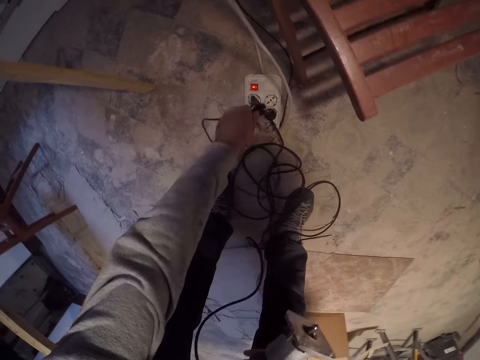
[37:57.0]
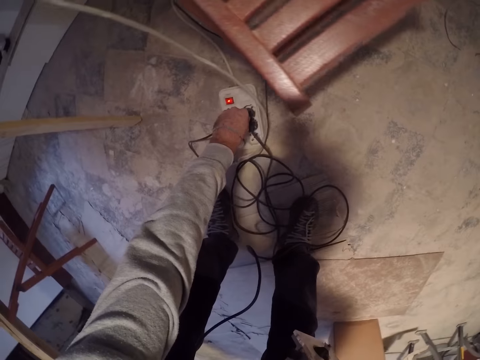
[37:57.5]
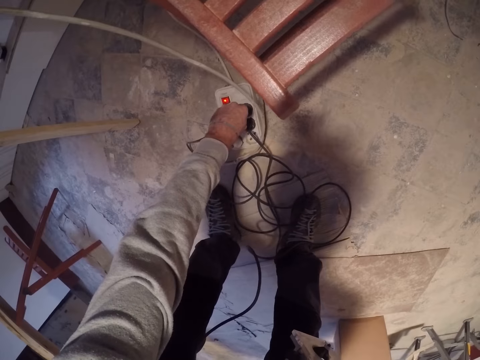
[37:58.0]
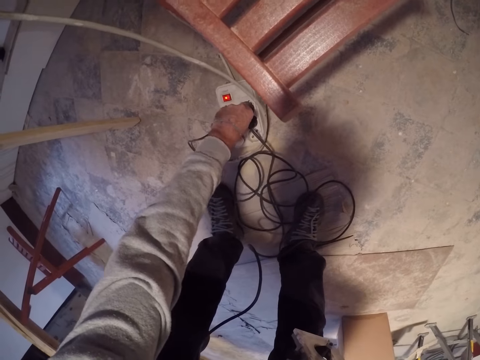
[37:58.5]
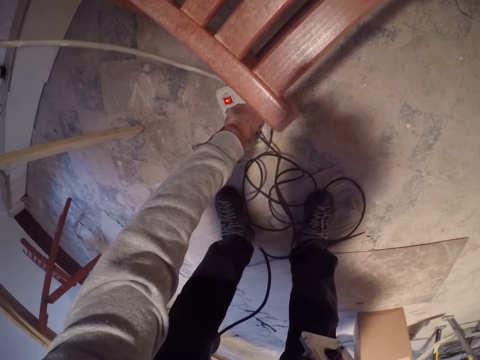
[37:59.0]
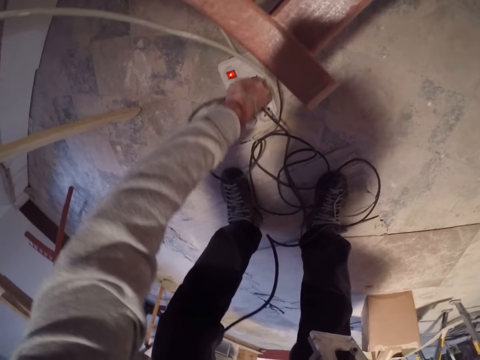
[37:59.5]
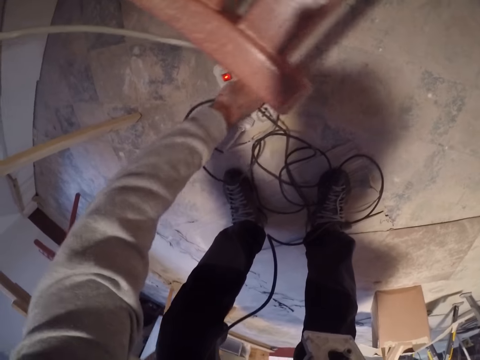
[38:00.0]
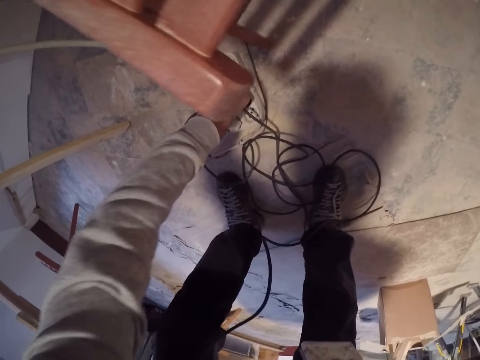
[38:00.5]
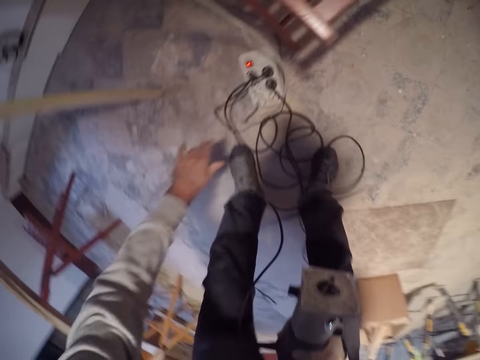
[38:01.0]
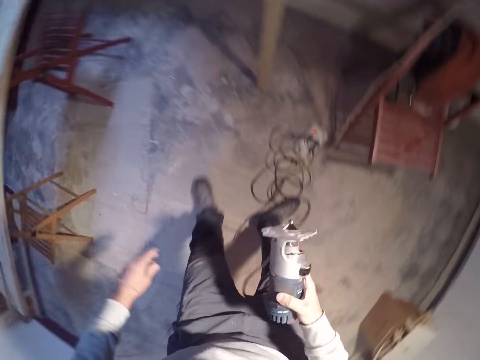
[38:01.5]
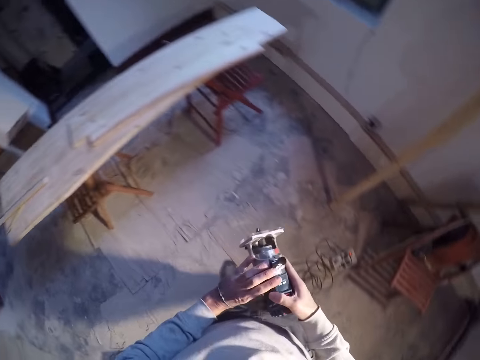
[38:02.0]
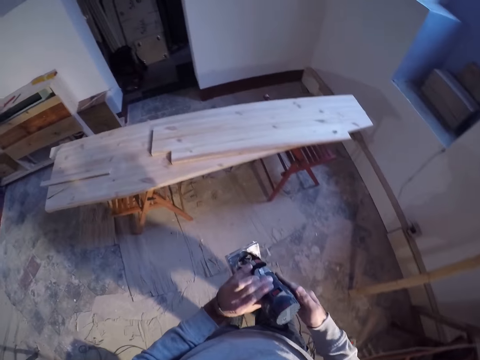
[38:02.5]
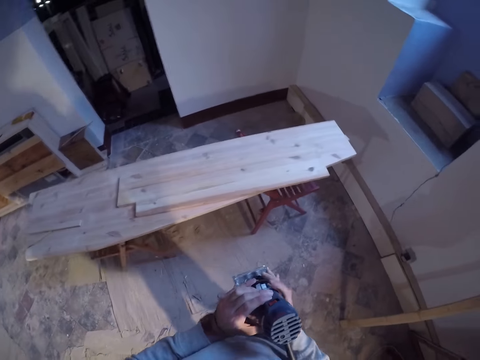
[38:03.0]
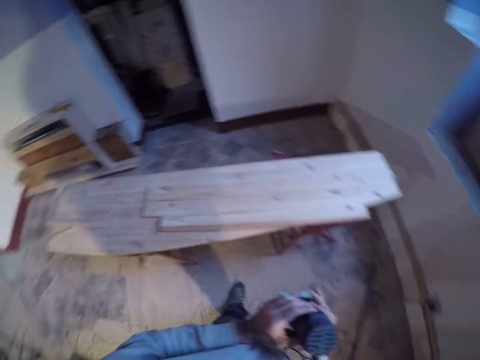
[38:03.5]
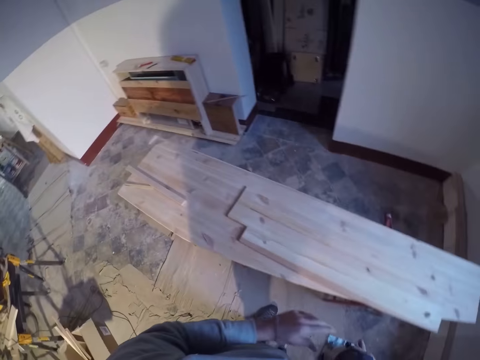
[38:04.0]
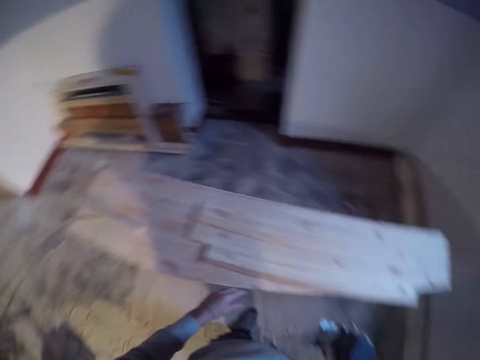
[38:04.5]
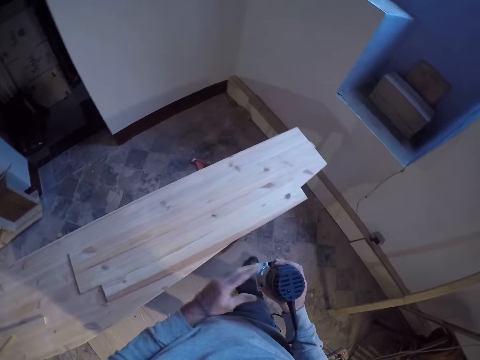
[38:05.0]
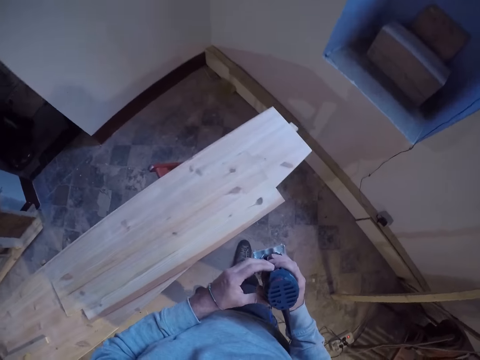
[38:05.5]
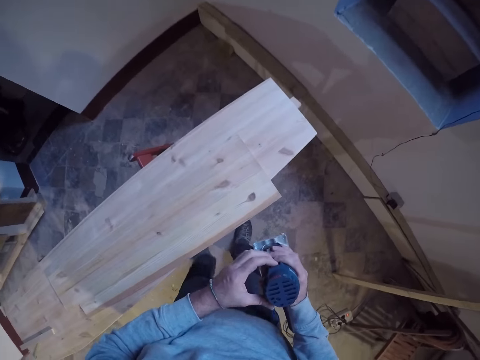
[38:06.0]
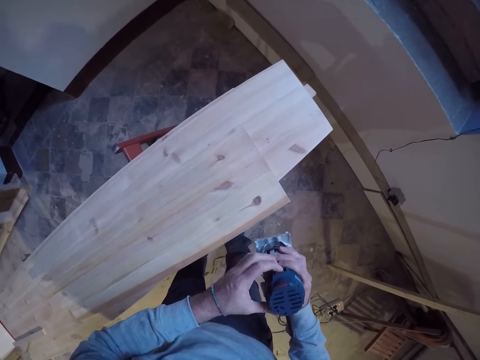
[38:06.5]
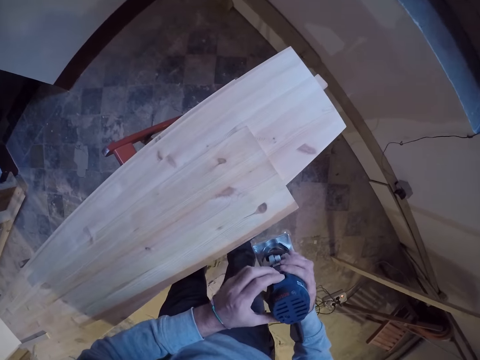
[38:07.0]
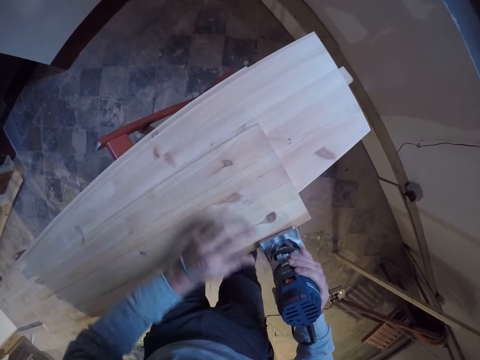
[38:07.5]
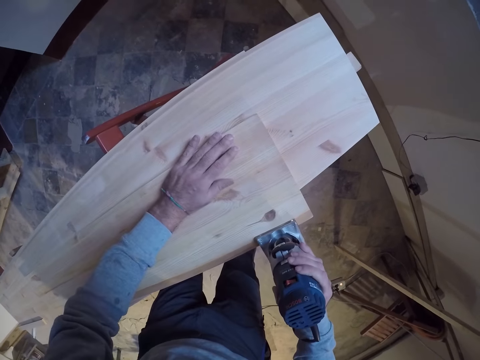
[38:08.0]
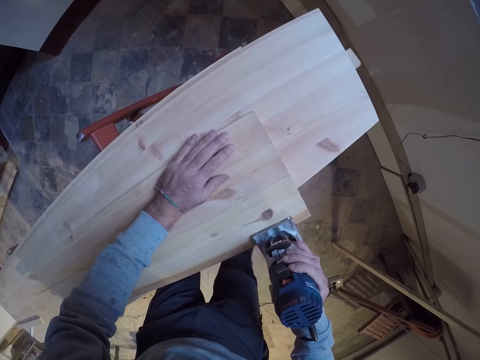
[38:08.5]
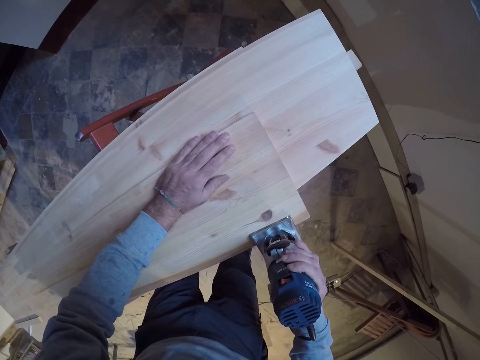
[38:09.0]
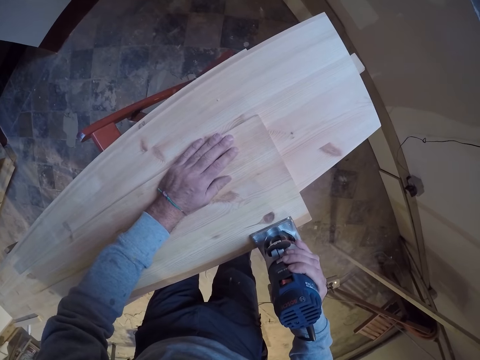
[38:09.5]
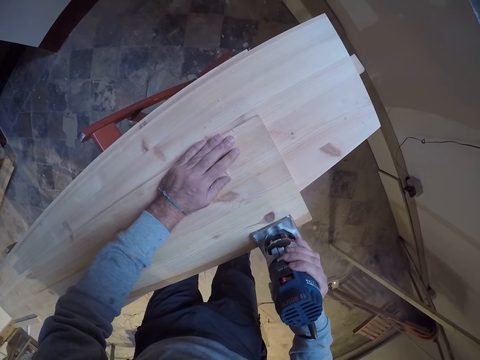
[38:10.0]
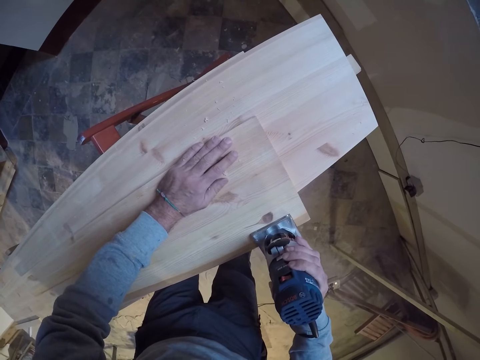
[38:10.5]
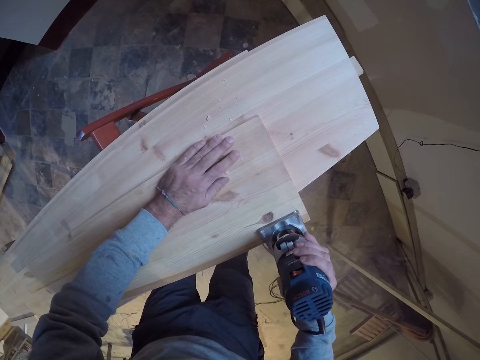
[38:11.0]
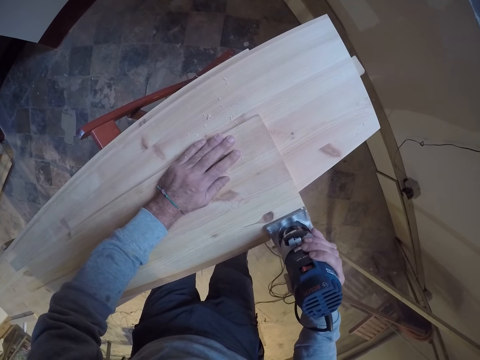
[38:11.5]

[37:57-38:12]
The camera wearer plugs the edge trimming machine on the extension with his left hand. He walks towards the wood piece on the work bench. He holds the wood cutter with both hands. He puts on the wood cutter. He trims the edge of the wood piece with the machine in his right hand.

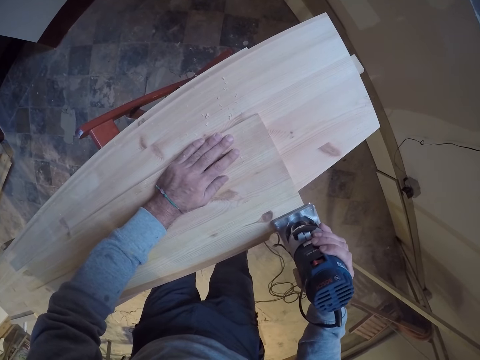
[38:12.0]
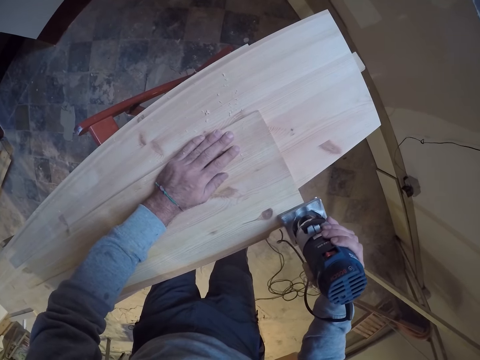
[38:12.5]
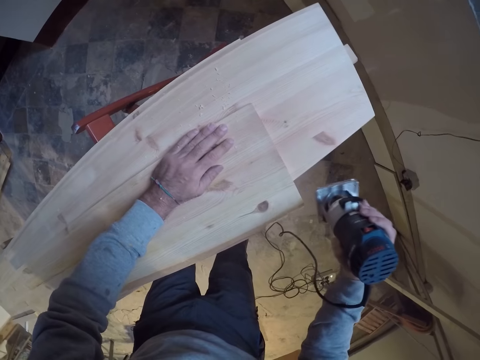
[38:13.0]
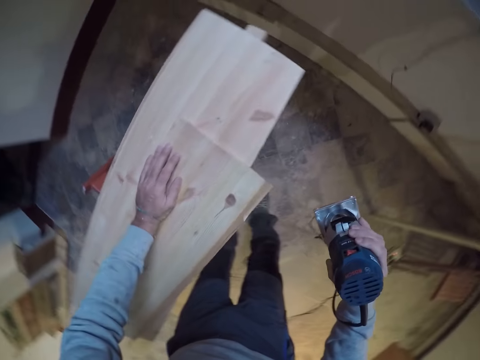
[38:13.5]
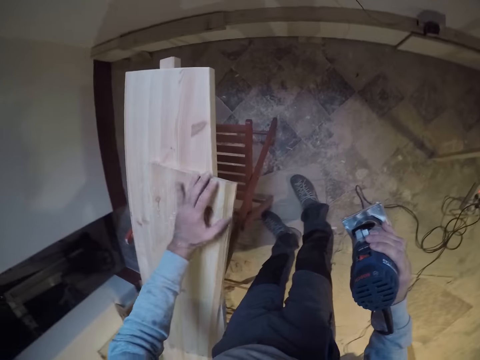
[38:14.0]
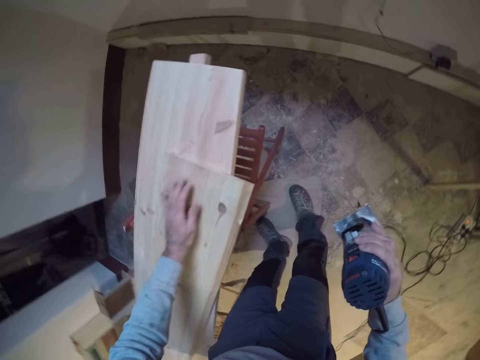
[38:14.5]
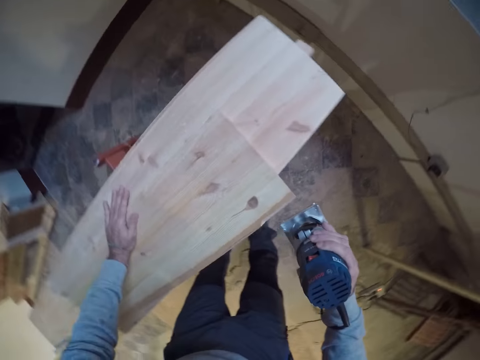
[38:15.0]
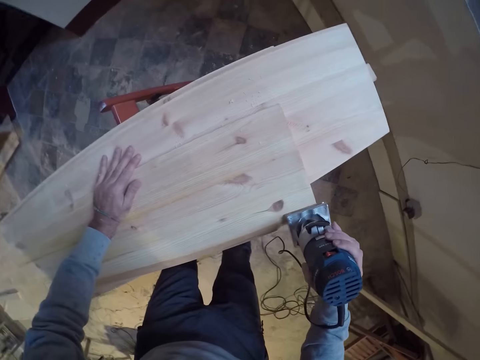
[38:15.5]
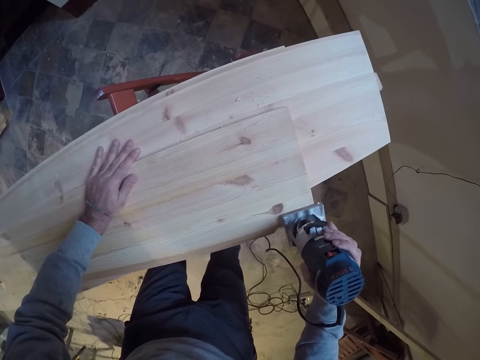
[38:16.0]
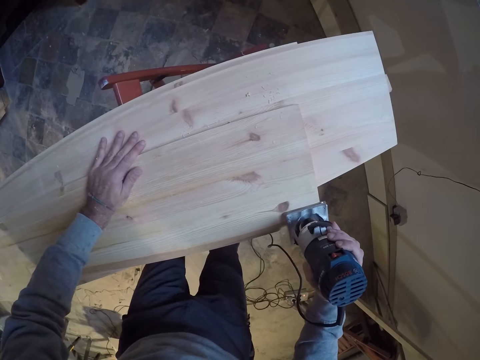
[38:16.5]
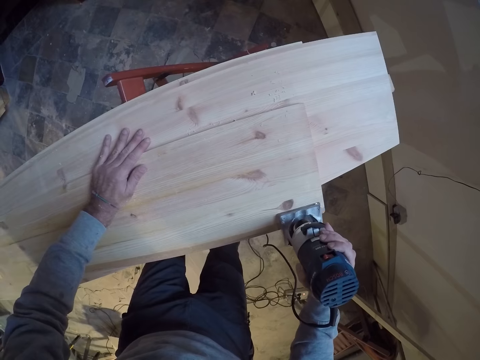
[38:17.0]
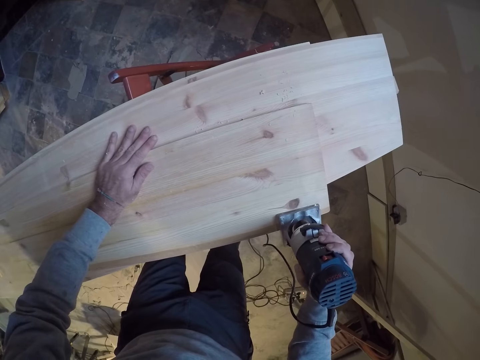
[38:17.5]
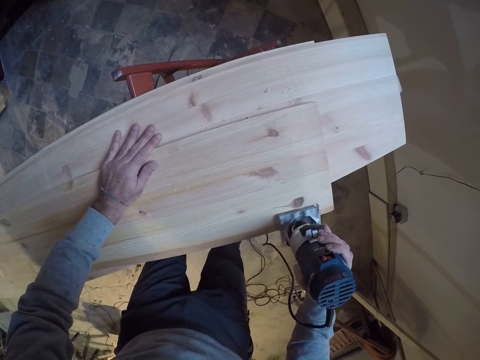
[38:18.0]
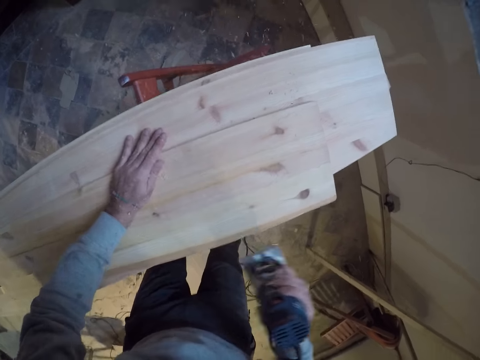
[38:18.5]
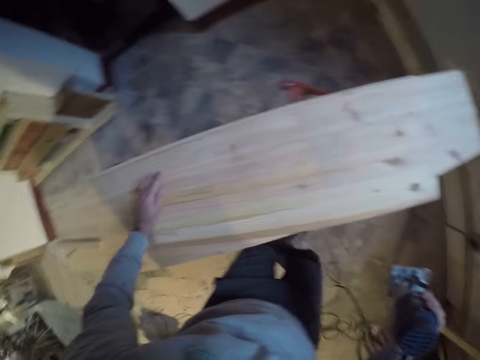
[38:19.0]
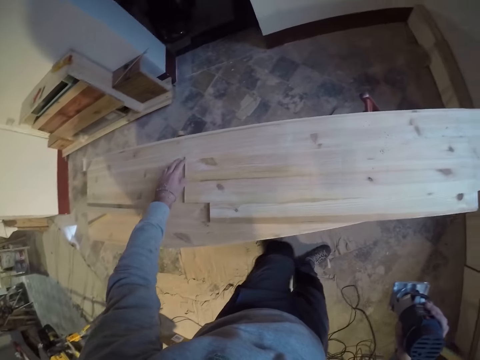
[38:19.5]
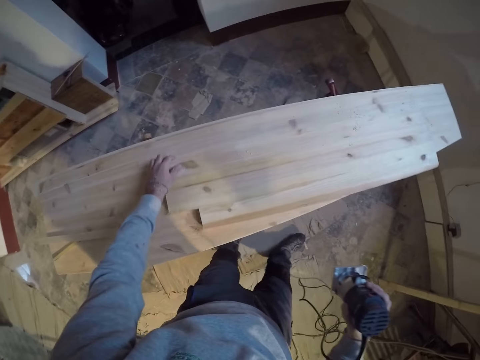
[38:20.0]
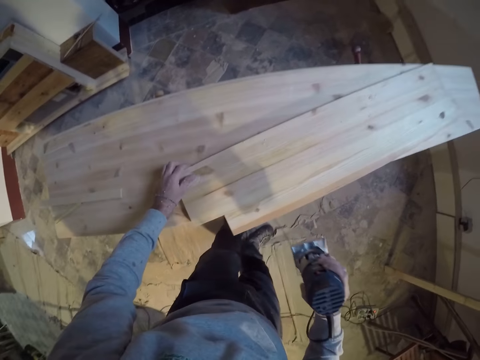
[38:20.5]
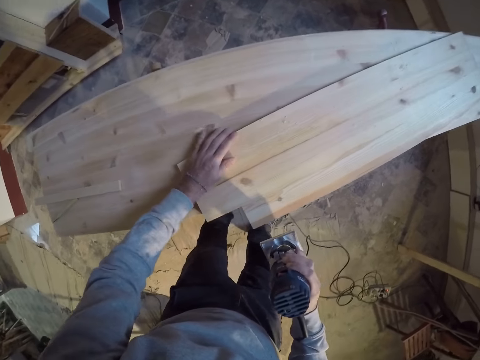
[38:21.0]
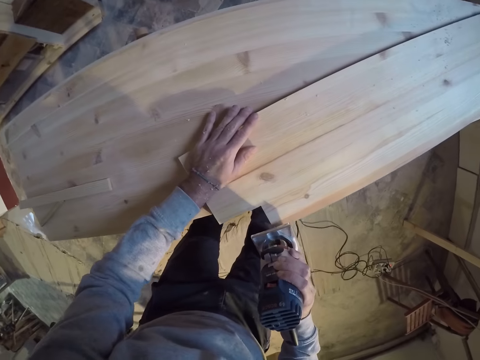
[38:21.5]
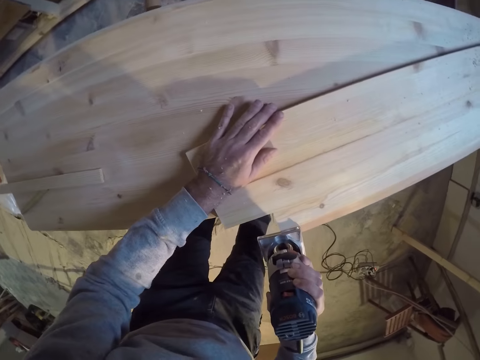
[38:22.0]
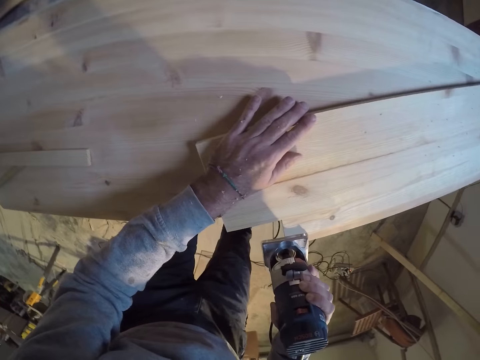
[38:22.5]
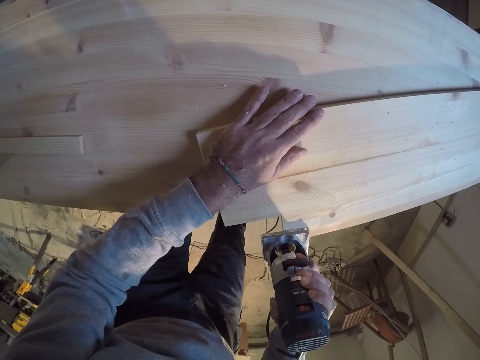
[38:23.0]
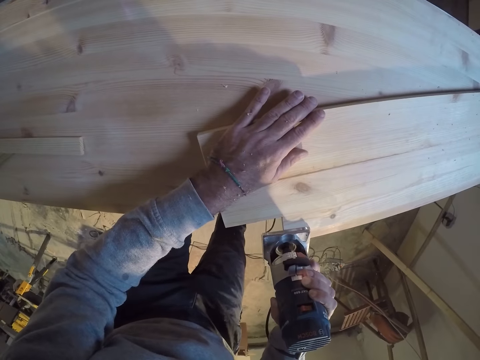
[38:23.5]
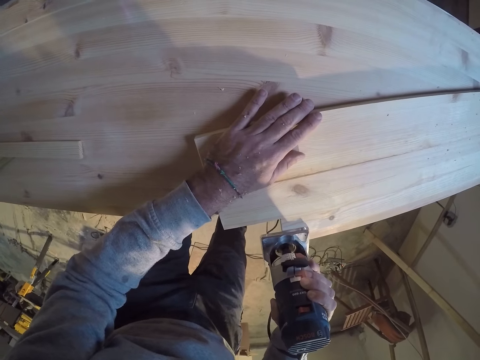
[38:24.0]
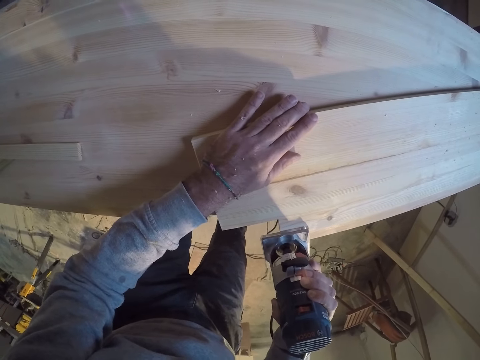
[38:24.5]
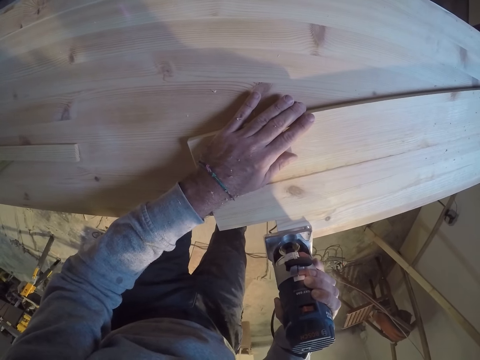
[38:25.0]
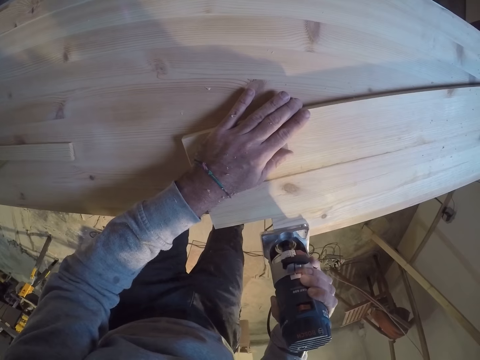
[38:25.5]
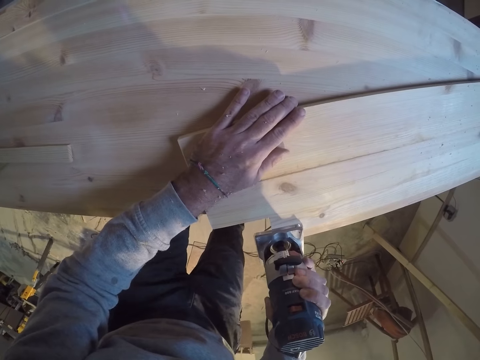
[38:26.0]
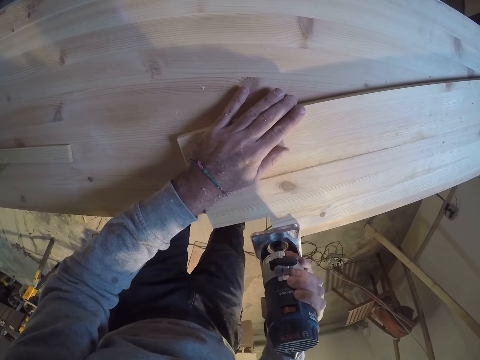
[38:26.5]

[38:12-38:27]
The camera wearer wipes the wood. He cuts the plank. He adjusts the wood piece with his left hand. He trims the edge of the wood piece with the machine in his right hand.
